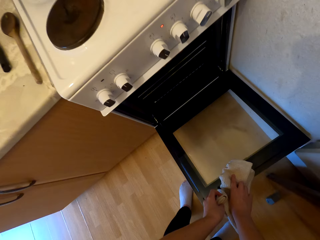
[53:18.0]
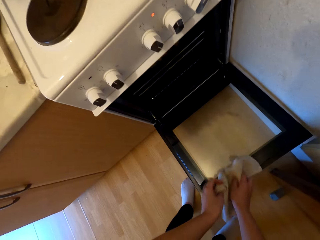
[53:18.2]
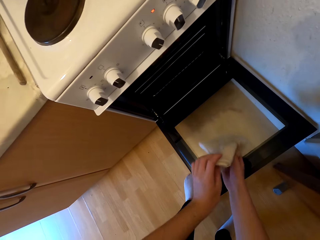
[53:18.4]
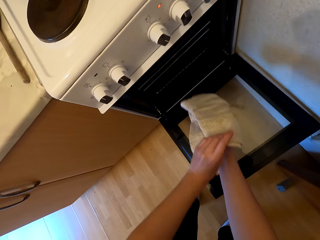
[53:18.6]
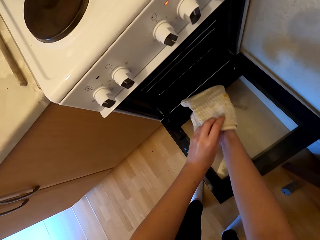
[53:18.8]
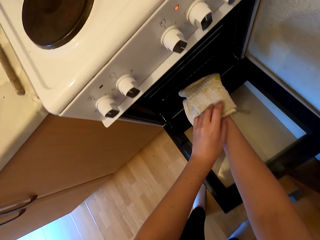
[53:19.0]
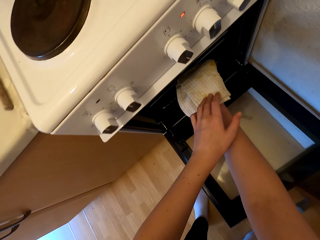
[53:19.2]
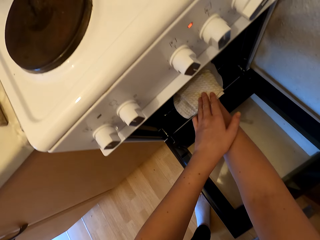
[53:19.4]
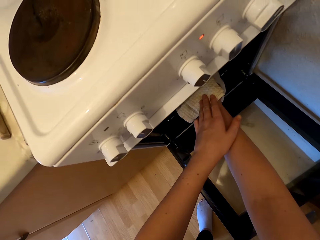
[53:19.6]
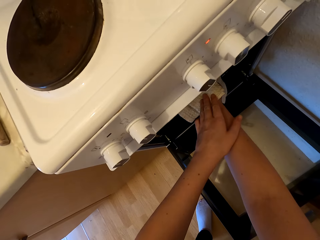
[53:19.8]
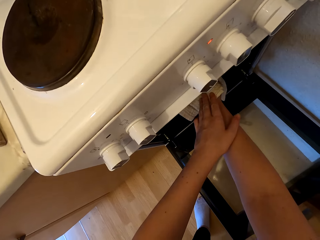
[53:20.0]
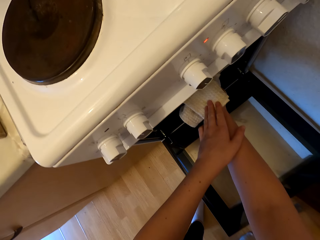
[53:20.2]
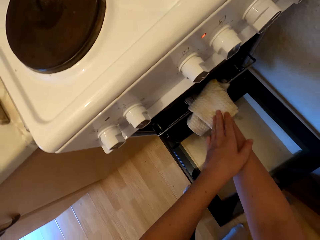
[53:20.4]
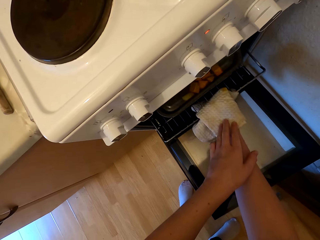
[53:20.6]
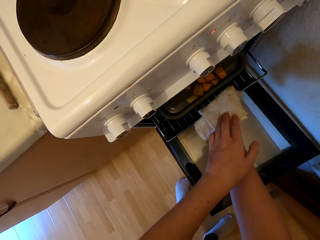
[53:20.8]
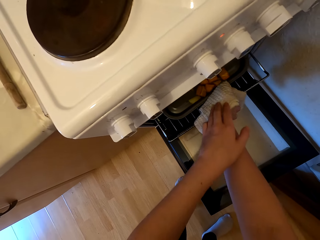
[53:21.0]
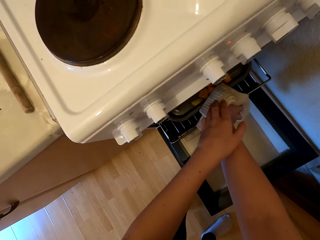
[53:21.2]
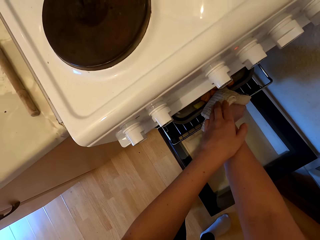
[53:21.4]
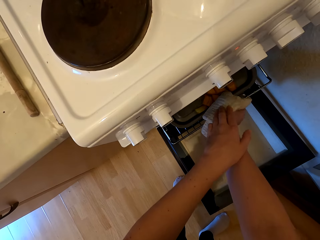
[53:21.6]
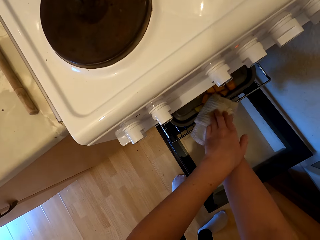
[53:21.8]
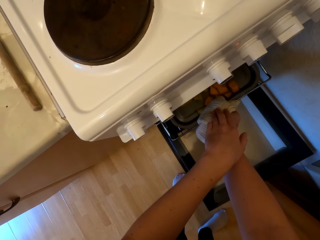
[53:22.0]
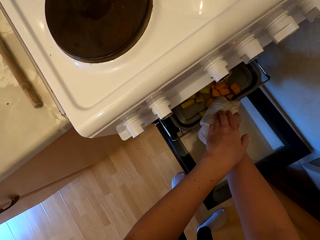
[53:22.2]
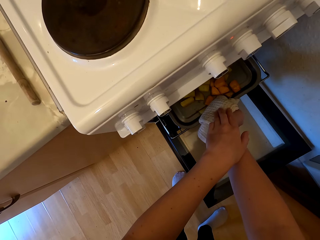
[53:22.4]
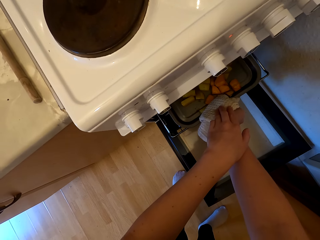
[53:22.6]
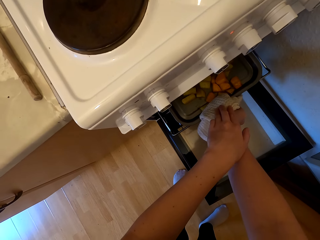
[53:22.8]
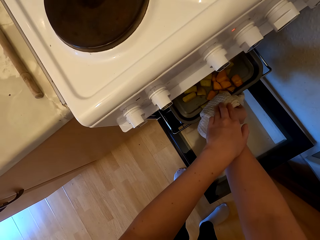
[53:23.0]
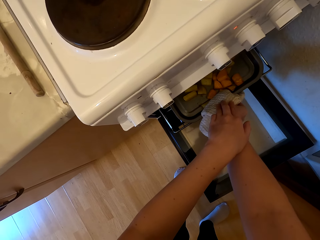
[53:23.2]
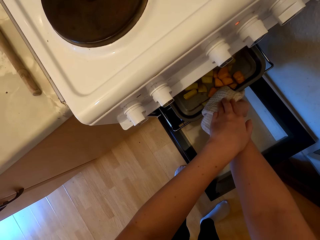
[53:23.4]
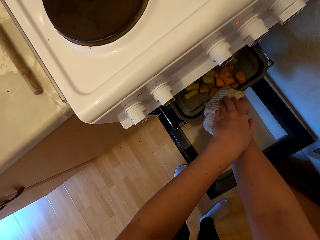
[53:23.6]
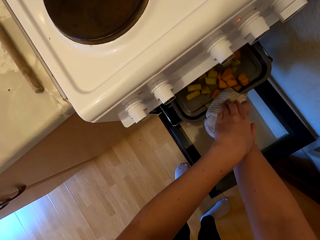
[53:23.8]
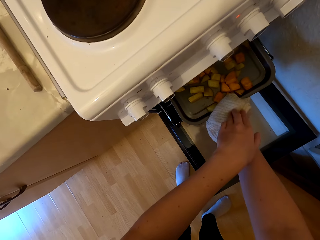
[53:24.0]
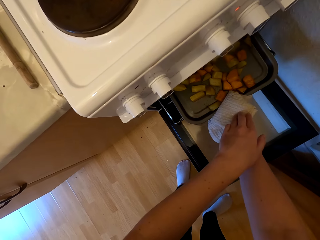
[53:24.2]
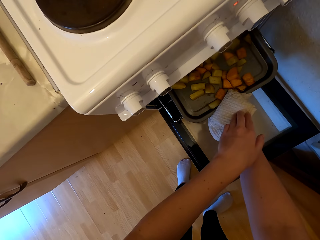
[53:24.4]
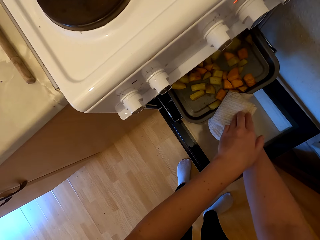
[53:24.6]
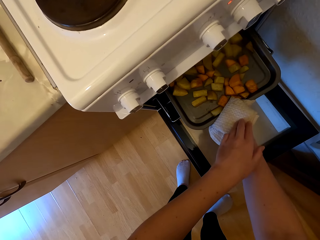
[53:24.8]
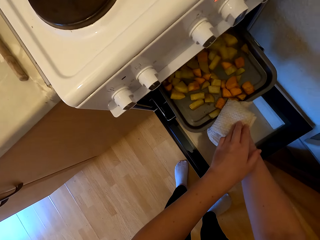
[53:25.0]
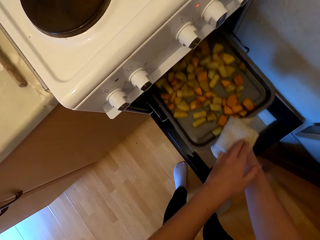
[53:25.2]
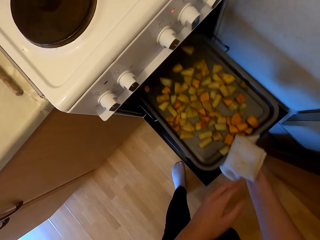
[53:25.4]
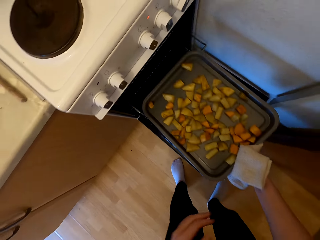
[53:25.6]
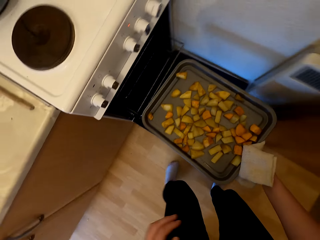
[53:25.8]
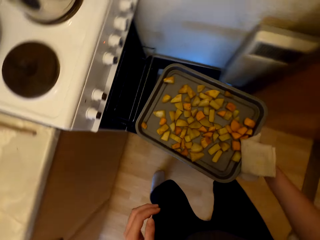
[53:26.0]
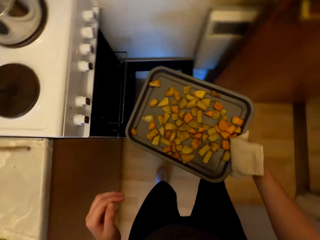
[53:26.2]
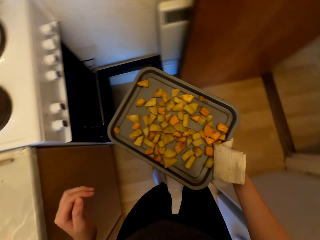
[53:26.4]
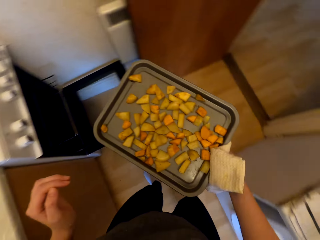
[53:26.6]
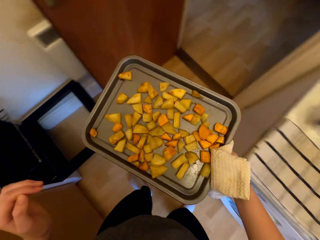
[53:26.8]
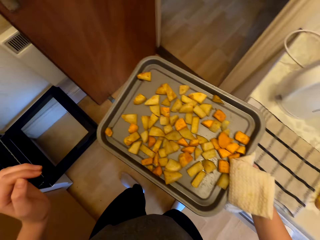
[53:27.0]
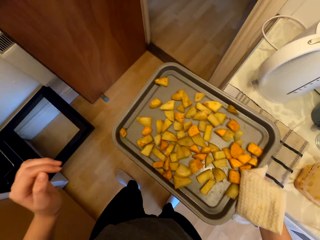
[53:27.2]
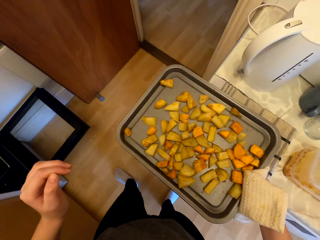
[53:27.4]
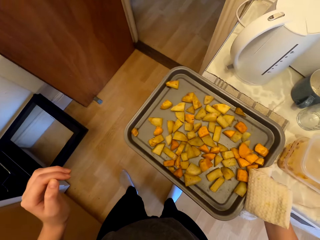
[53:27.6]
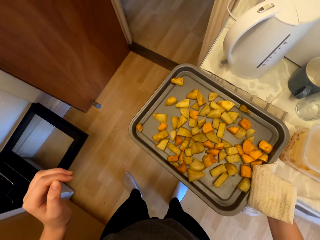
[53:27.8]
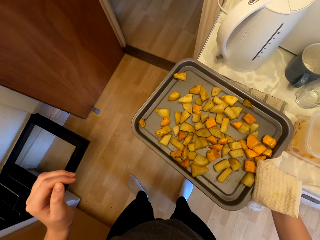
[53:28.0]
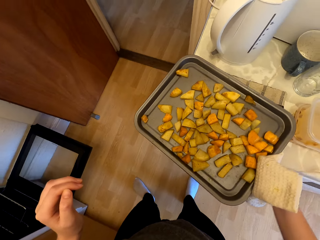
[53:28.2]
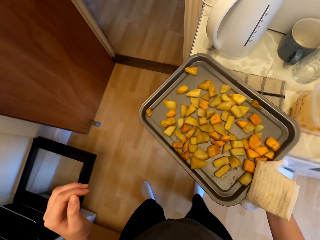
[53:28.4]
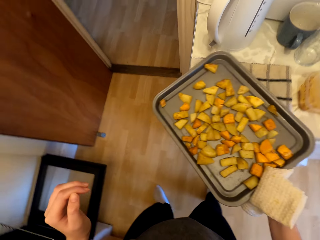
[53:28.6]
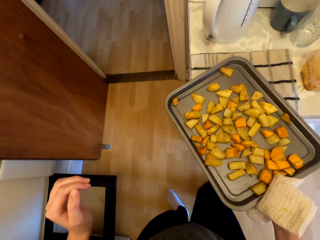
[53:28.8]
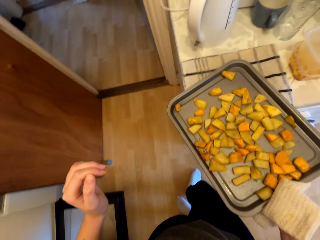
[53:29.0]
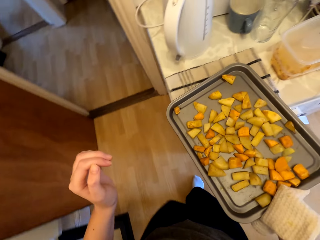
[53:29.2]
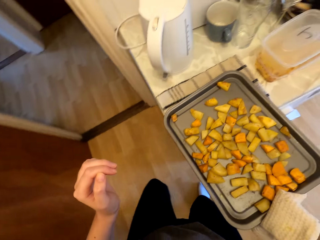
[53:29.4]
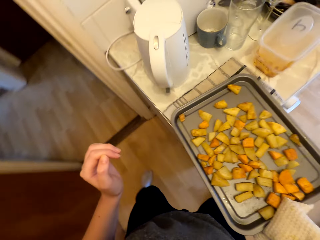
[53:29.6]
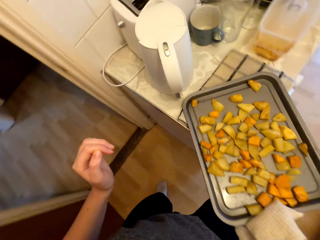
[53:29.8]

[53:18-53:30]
The camera wearer looks in the oven. They remove the oven tray. They drag out the tray of potato wedges. They hold the oven tray and look around.

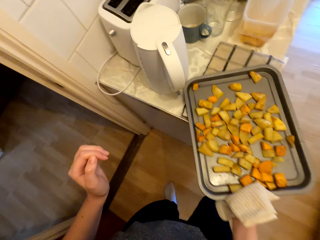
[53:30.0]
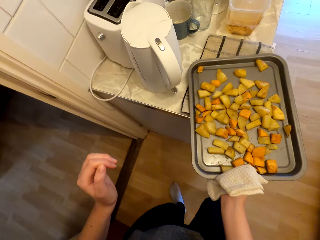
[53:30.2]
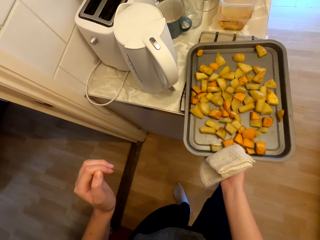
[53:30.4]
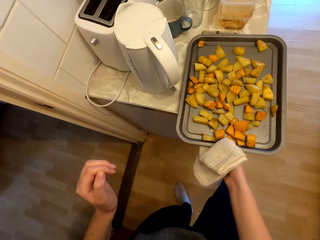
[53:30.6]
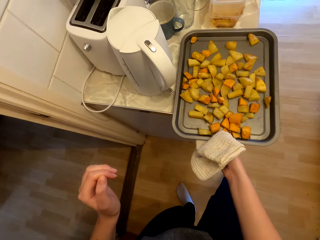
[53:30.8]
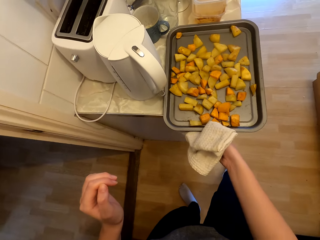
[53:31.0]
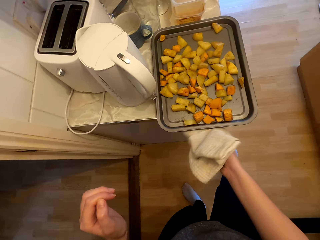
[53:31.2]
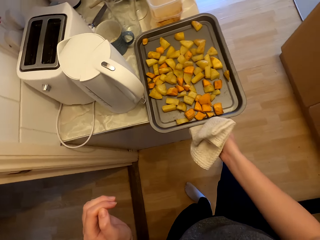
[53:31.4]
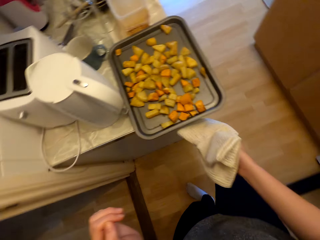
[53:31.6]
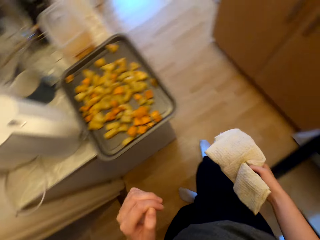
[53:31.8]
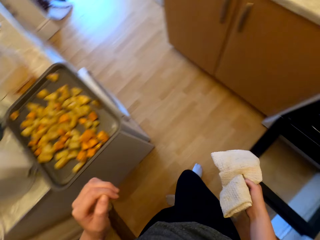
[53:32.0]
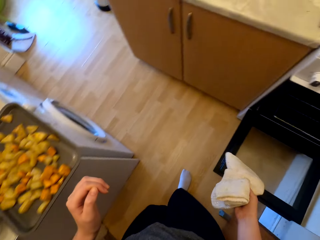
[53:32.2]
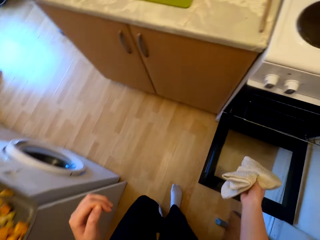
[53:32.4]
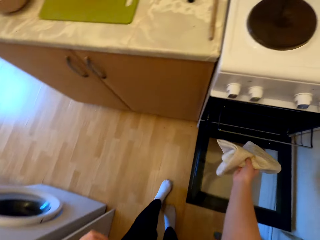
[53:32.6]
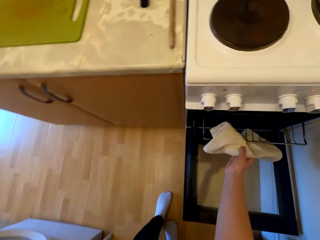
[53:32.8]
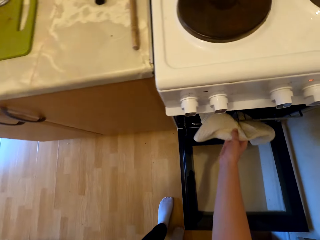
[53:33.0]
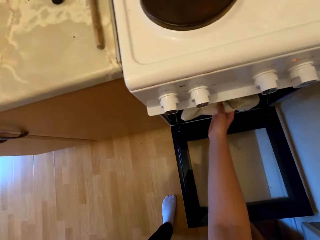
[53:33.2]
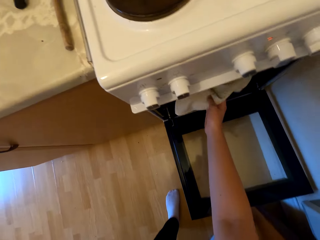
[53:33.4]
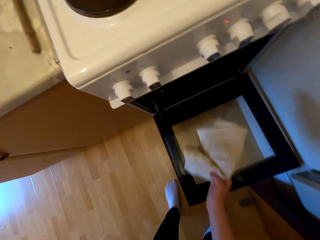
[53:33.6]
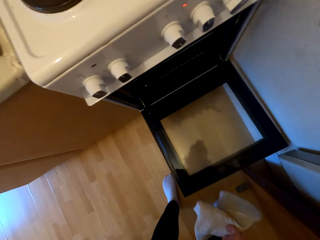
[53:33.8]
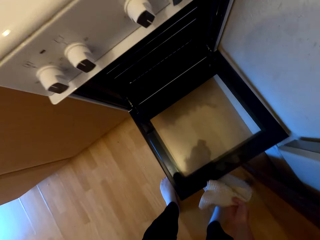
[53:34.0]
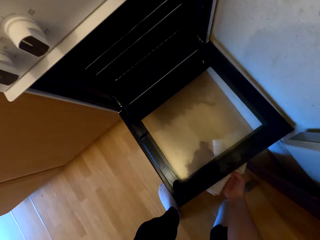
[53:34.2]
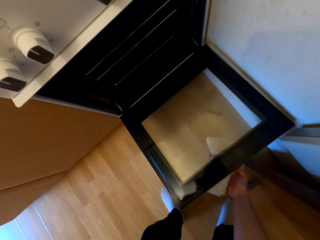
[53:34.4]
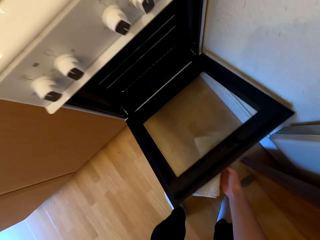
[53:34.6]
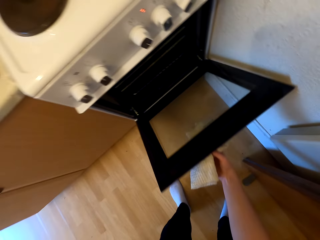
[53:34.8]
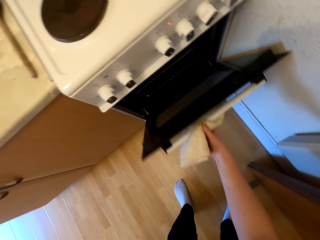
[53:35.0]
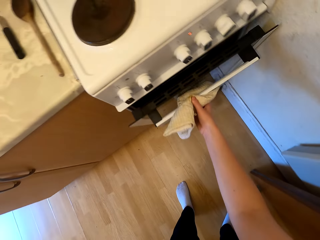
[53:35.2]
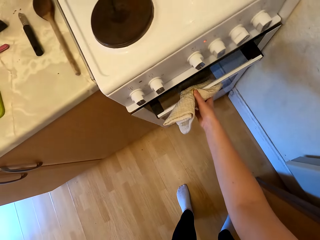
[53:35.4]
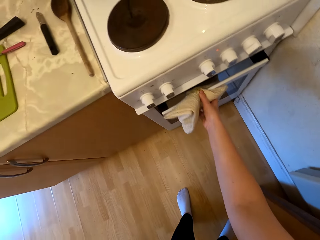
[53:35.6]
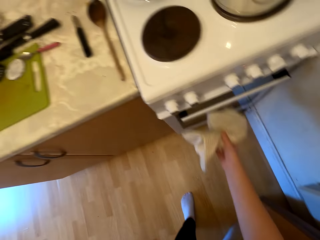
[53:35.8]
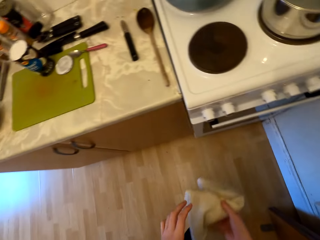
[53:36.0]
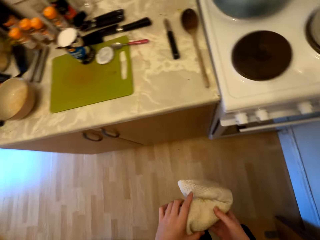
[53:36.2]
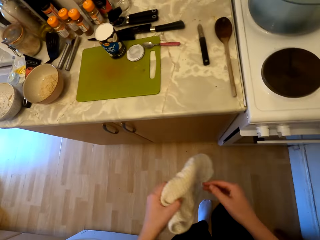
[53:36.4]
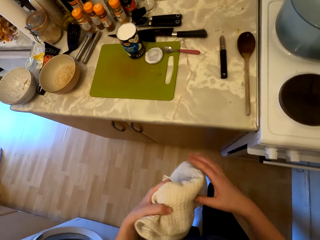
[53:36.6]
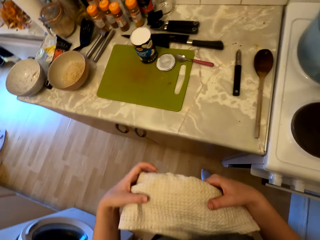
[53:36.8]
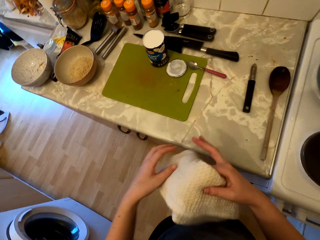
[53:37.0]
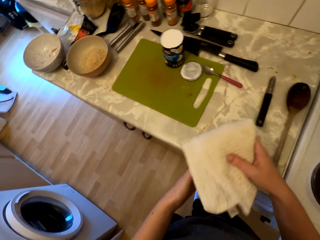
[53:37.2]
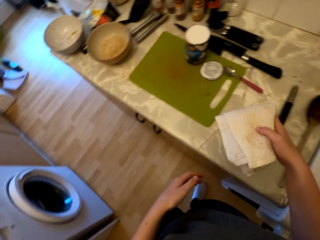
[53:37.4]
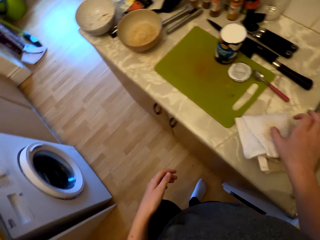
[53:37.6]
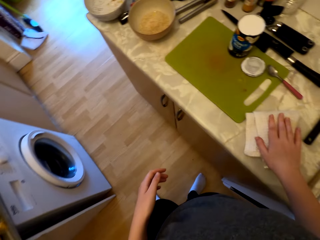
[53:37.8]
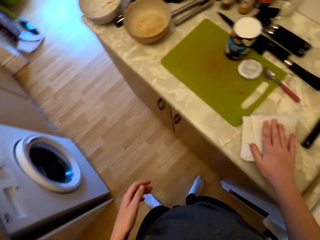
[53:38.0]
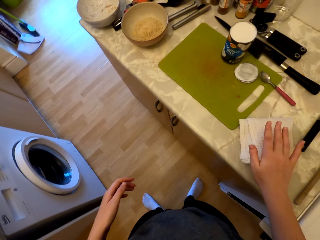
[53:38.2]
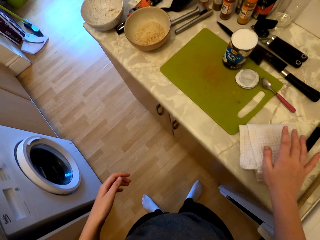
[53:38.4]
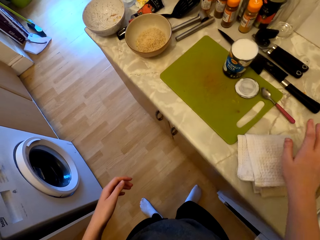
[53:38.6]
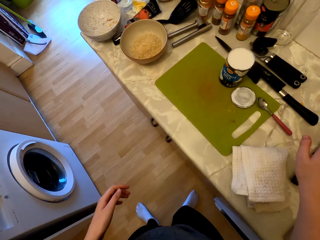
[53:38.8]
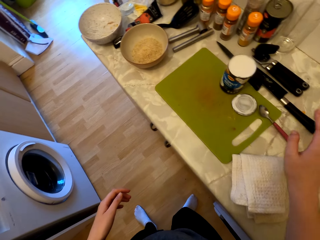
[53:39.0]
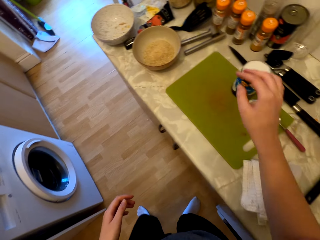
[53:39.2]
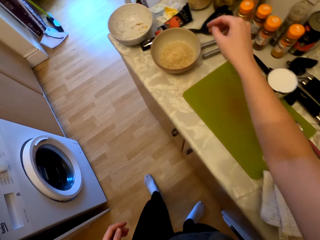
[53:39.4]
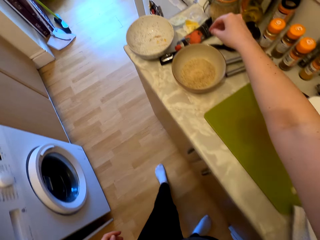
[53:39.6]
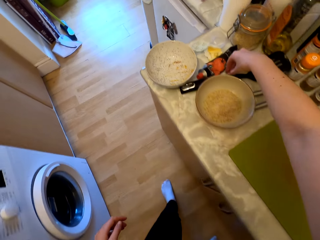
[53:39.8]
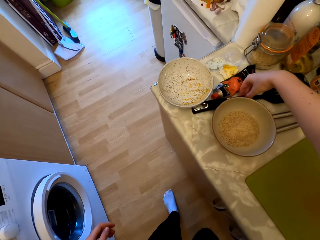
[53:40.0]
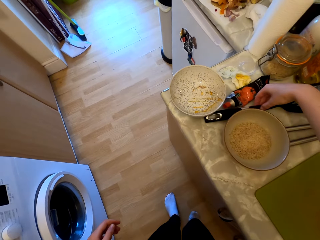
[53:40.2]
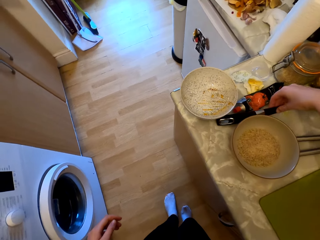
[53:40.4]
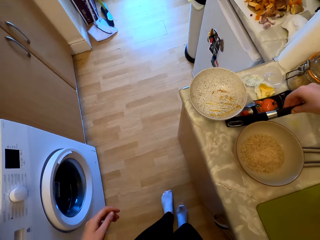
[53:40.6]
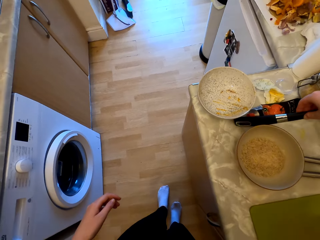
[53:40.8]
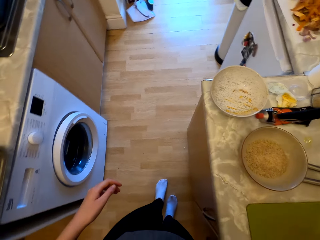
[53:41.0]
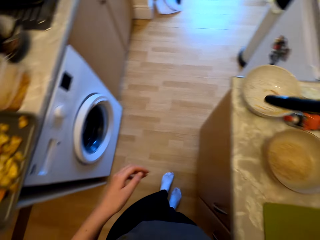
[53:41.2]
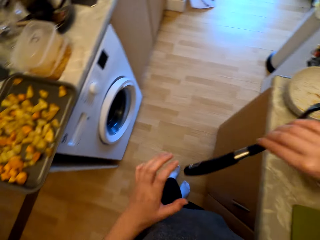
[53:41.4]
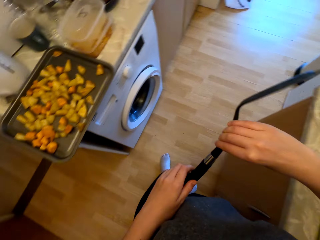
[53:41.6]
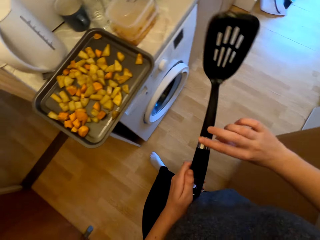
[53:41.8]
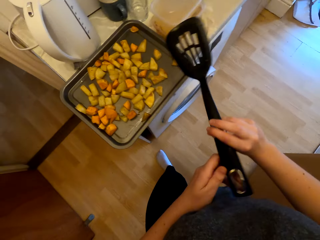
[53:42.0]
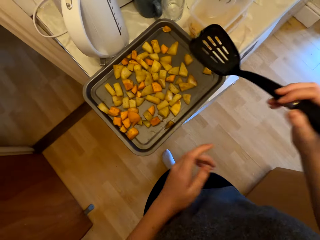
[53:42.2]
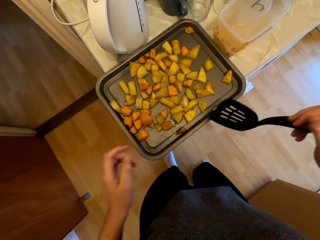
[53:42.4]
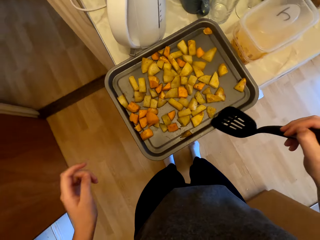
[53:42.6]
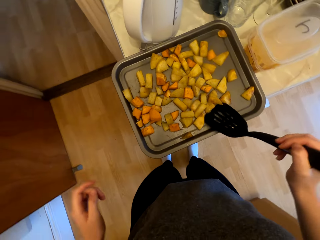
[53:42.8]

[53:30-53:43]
The camera wearer puts the oven tray on the counter. They push the rack inside the oven. They close the oven. They put the kitchen napkin on the counter. They pick up the spatula or spoon. They look around.
